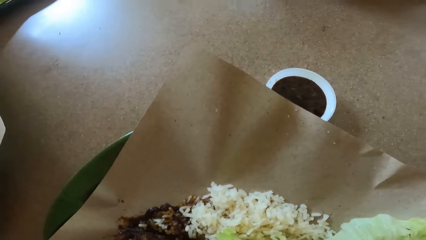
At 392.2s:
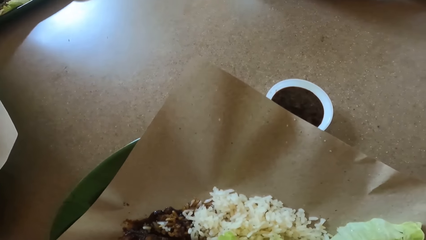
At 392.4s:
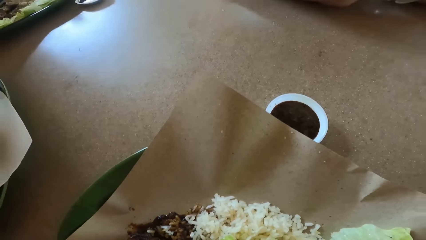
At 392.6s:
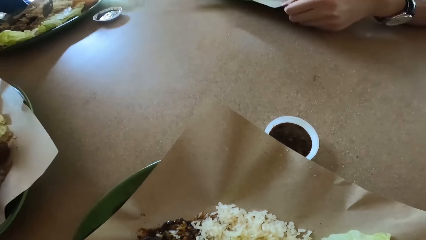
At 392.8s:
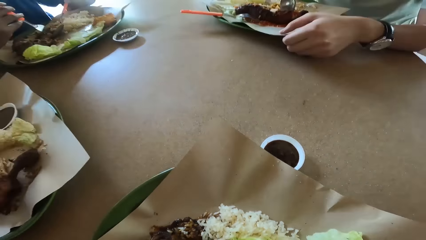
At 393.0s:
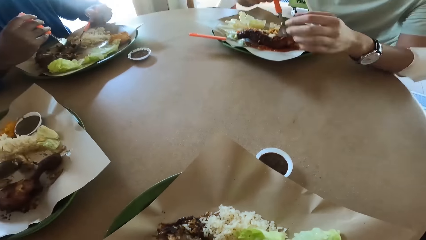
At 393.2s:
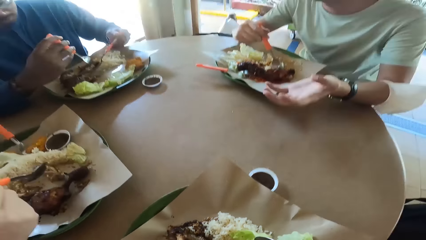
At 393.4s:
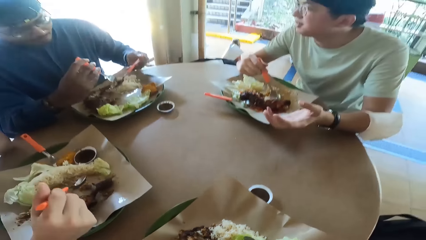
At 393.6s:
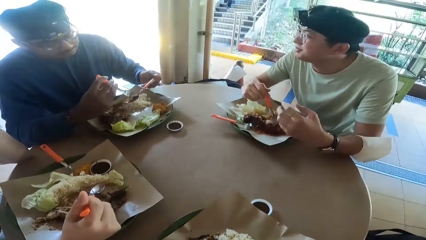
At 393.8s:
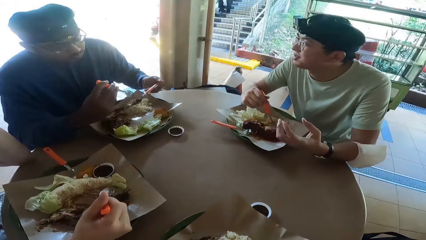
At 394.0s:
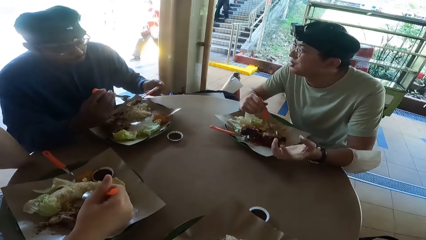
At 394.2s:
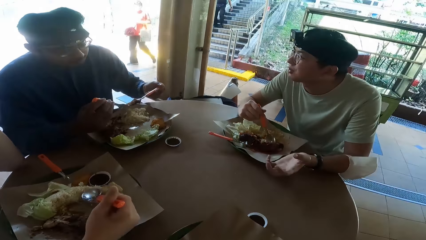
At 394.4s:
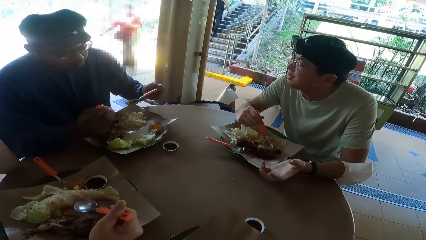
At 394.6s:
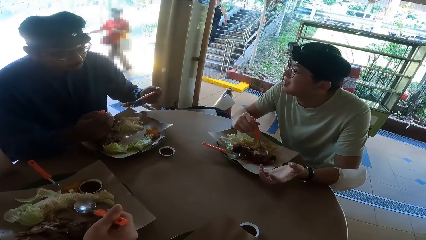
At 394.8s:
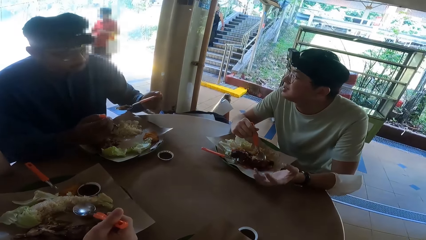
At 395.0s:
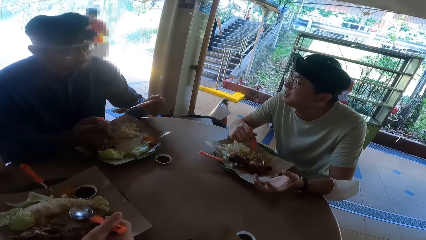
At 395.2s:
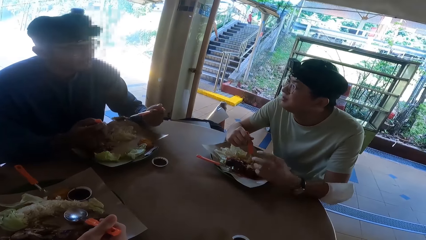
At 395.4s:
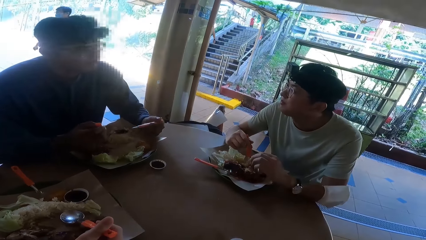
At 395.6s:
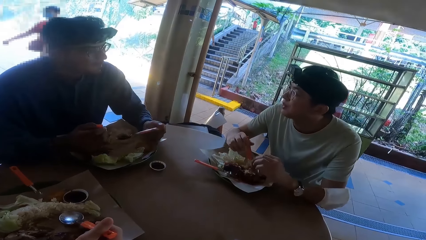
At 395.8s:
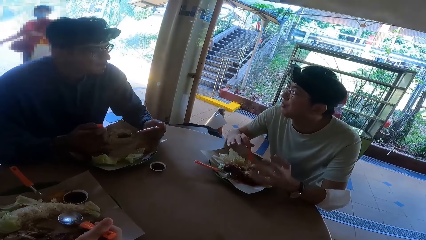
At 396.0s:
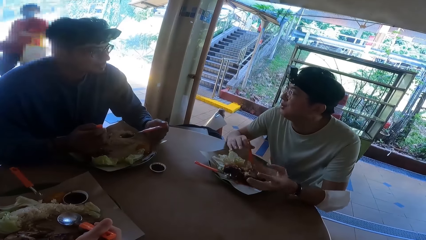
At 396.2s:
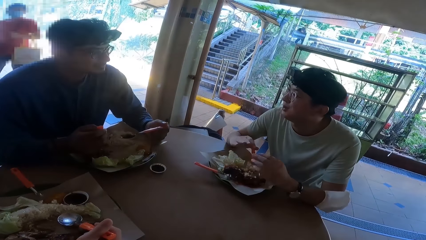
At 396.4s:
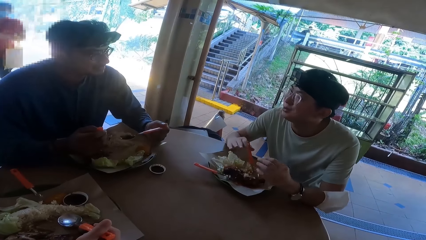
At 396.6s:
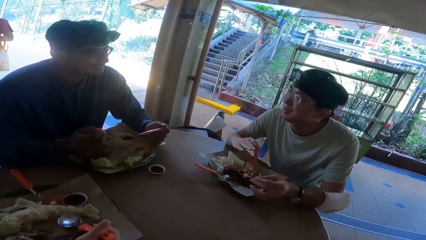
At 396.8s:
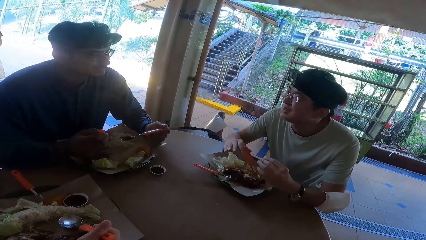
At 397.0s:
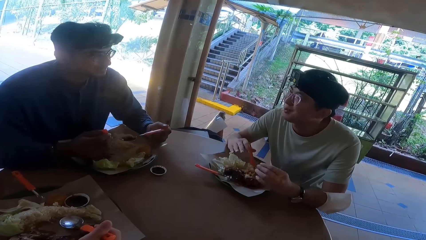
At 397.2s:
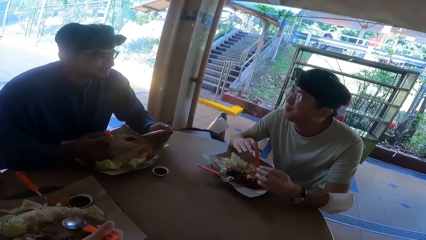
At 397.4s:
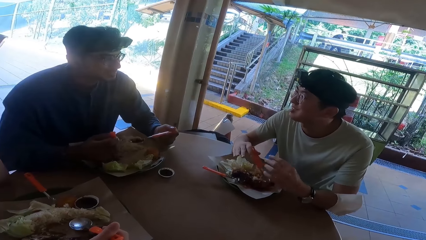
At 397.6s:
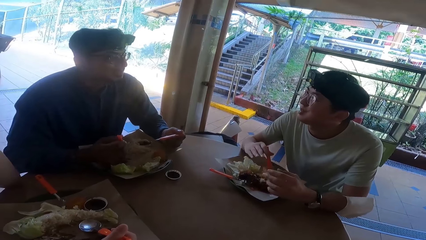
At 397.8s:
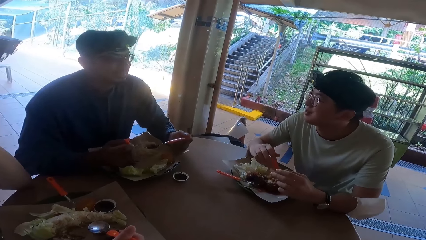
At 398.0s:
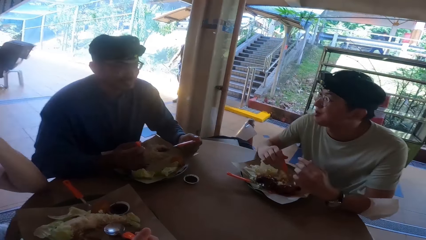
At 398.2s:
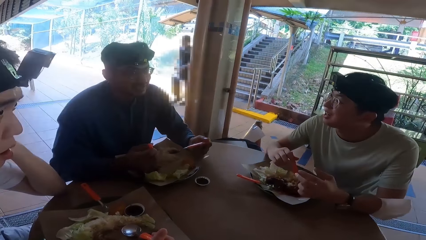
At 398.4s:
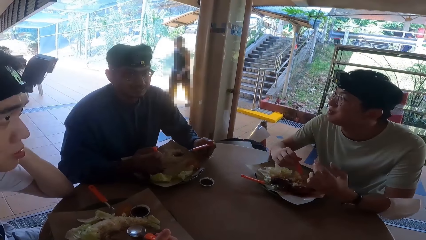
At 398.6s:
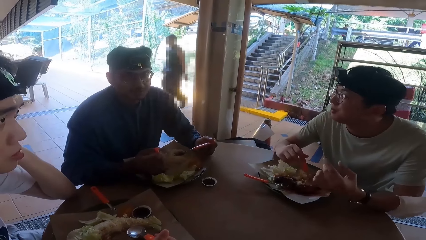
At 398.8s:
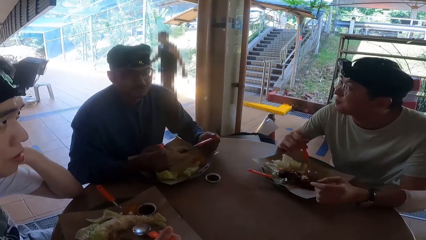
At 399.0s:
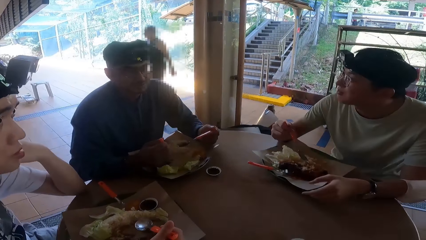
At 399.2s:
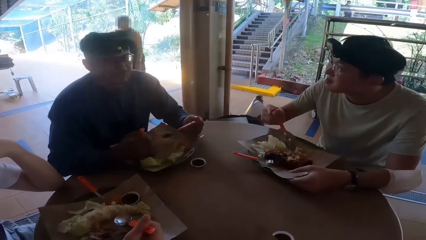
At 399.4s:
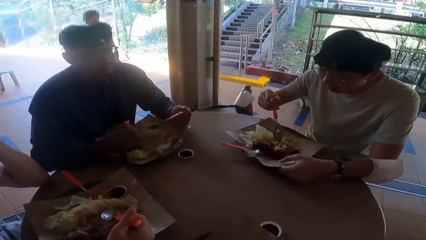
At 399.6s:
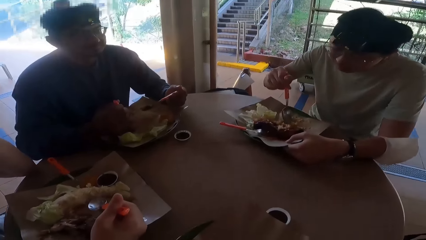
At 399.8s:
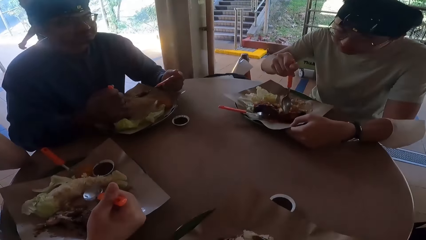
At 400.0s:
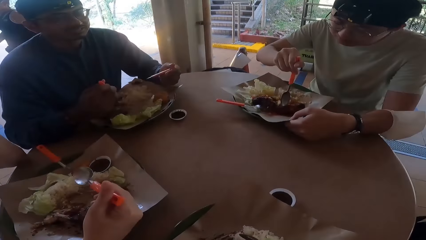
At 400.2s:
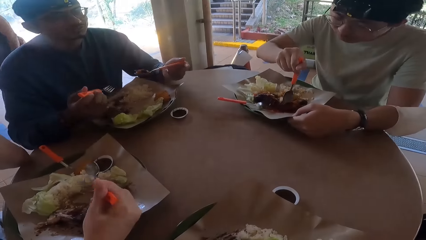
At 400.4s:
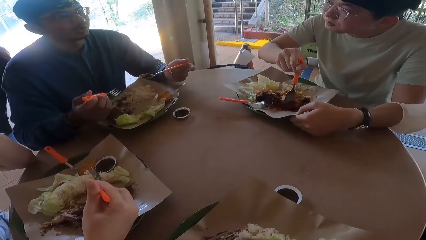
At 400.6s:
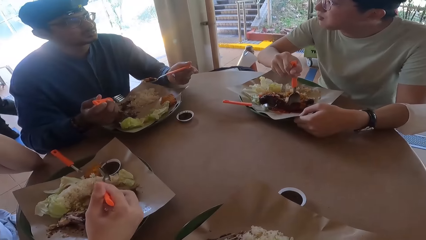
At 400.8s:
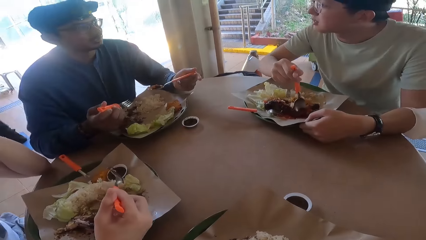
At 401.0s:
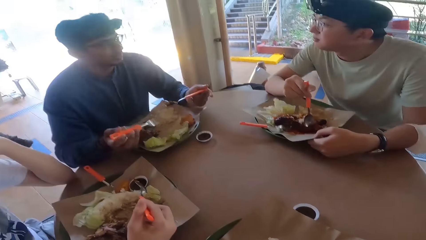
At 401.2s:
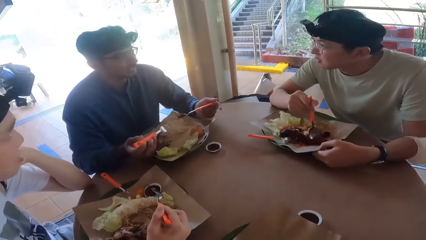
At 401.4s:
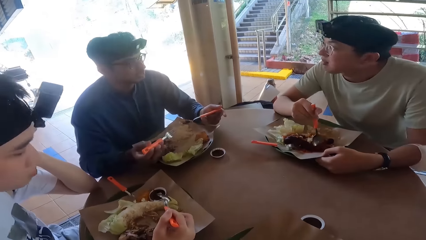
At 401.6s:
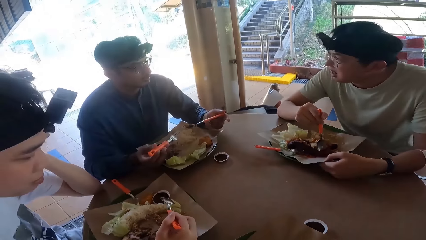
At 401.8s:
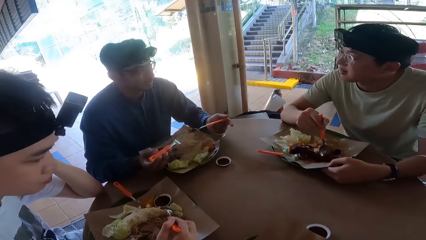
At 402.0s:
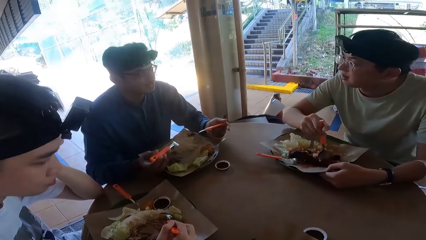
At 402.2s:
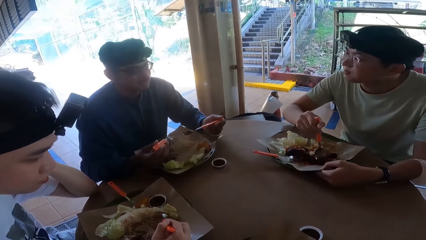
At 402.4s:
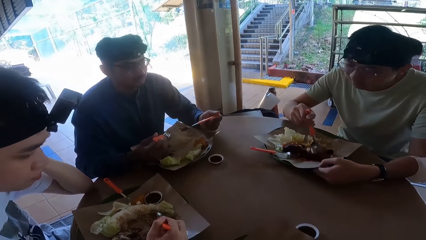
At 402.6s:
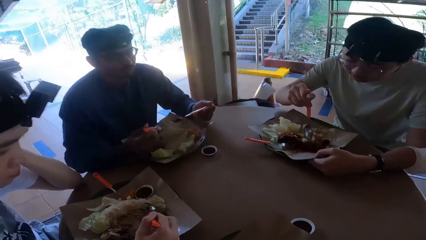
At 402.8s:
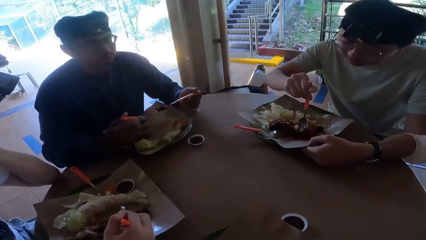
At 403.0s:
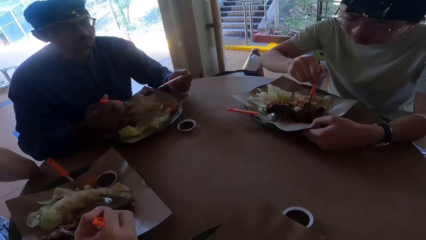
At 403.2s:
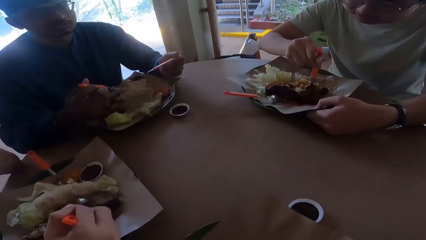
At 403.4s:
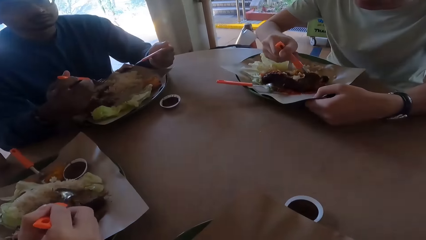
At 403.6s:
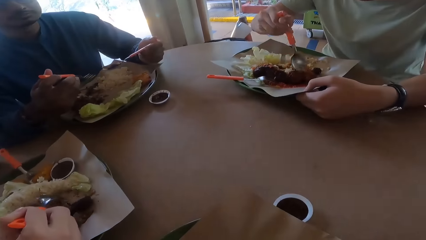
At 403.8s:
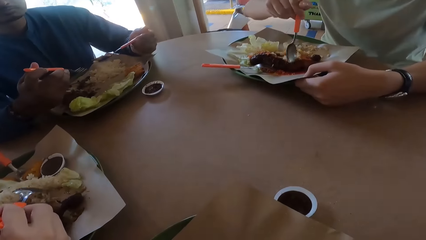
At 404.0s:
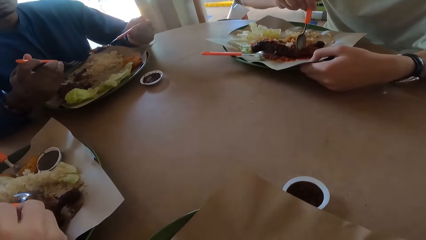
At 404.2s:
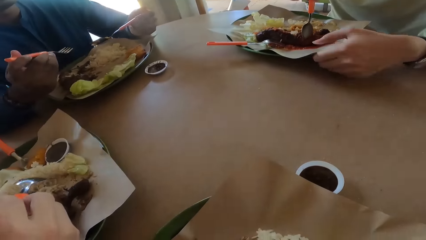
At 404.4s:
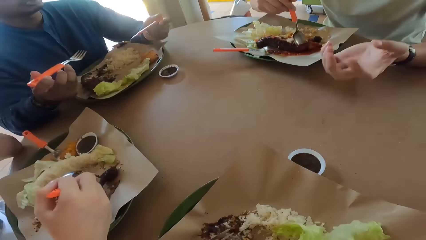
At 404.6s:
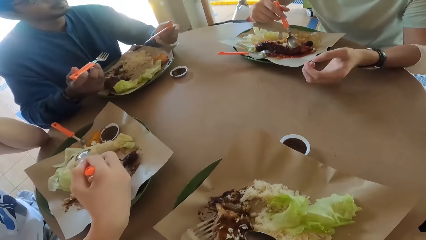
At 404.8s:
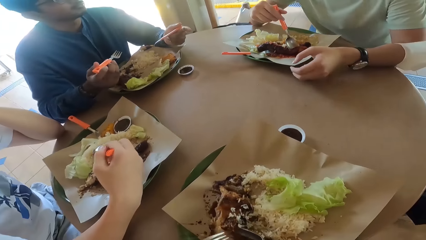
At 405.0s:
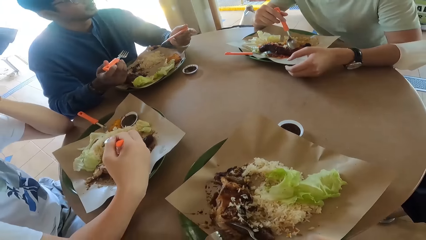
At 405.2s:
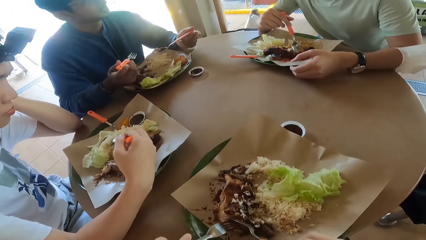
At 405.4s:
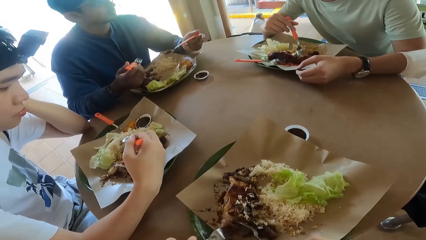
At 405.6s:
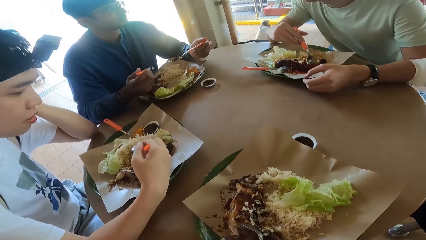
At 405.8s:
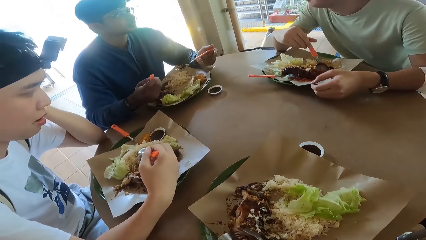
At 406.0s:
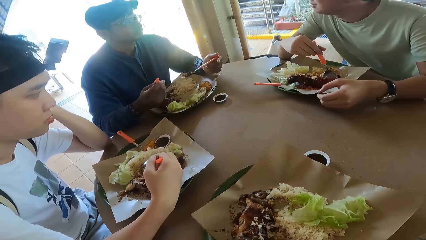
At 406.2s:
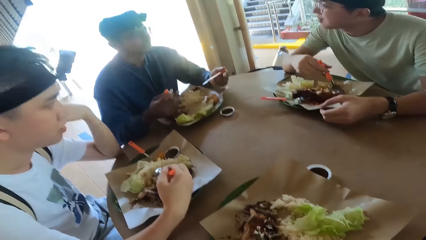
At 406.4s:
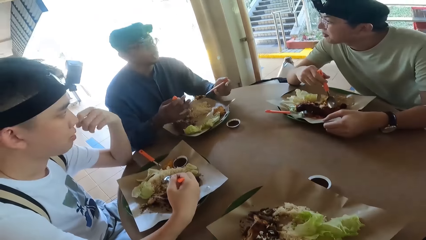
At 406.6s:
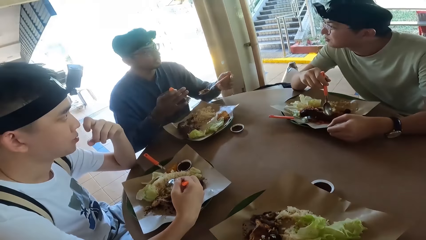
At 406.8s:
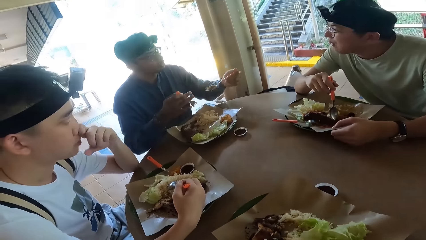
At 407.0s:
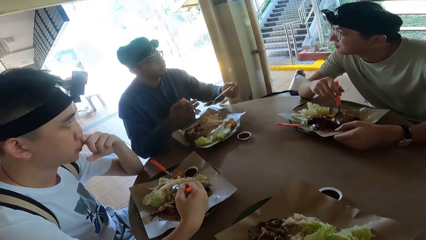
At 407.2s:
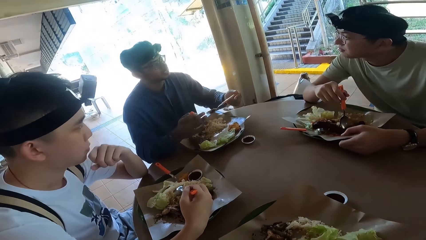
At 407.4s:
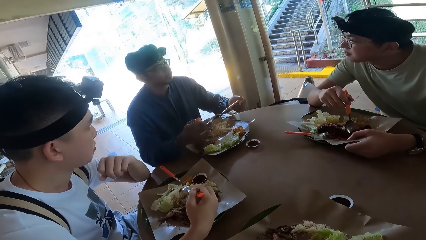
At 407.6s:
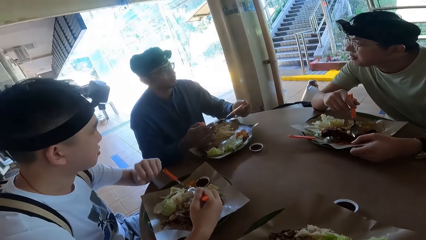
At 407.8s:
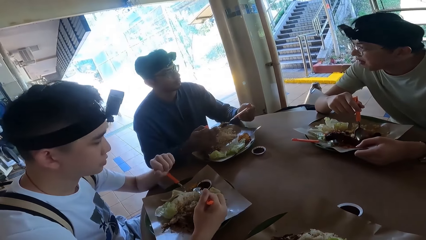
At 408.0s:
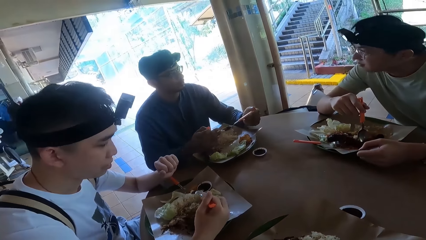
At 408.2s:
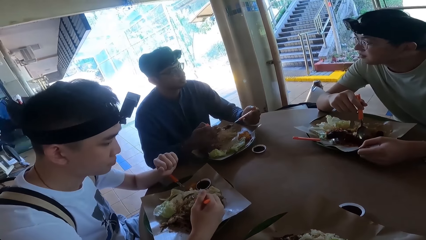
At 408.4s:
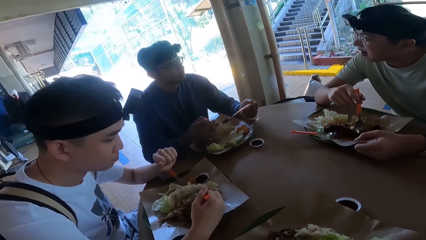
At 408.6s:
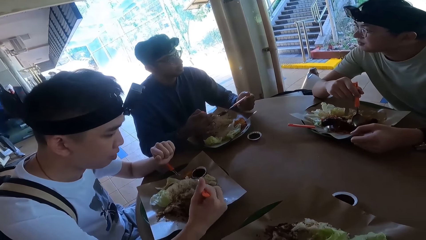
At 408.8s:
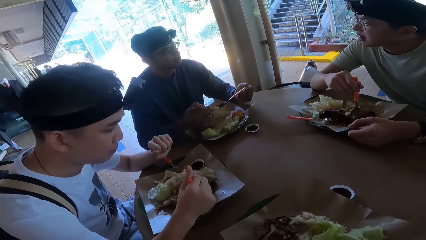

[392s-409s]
A person talks. Another person talks.
